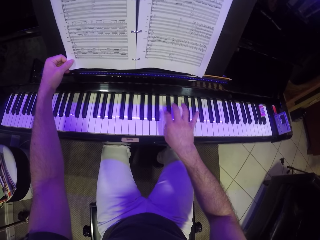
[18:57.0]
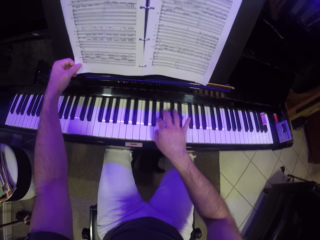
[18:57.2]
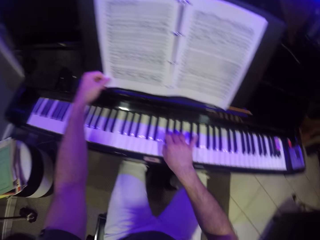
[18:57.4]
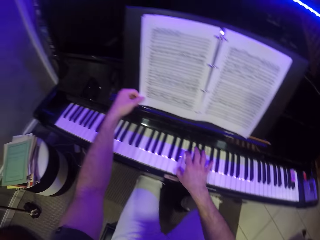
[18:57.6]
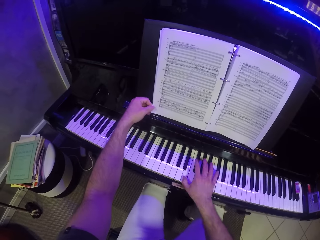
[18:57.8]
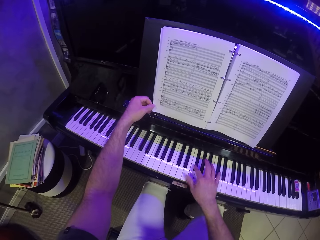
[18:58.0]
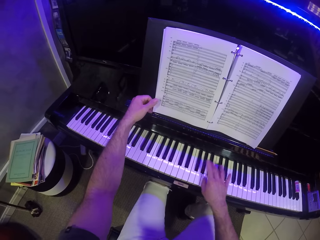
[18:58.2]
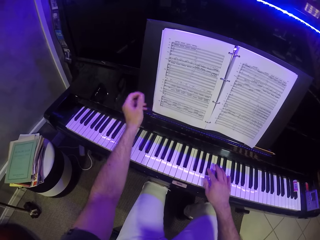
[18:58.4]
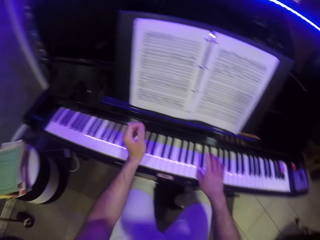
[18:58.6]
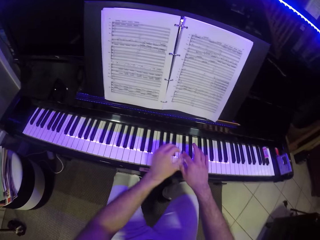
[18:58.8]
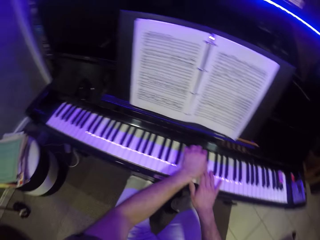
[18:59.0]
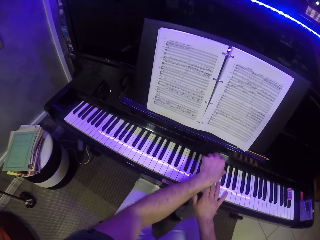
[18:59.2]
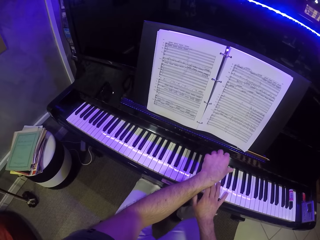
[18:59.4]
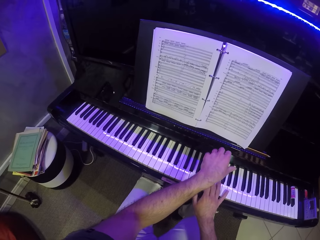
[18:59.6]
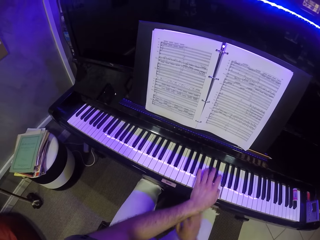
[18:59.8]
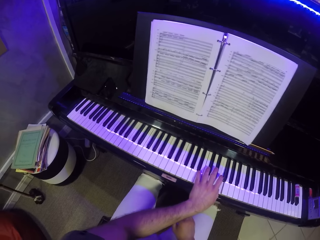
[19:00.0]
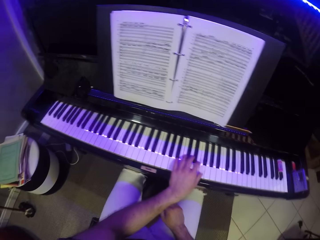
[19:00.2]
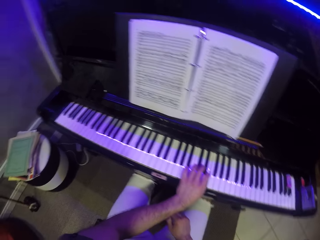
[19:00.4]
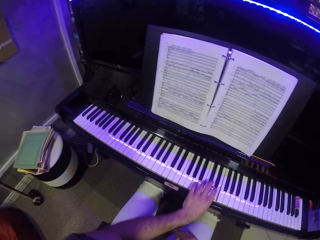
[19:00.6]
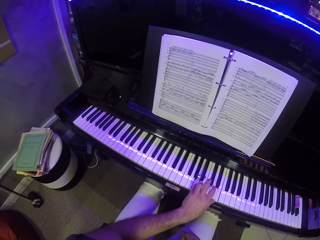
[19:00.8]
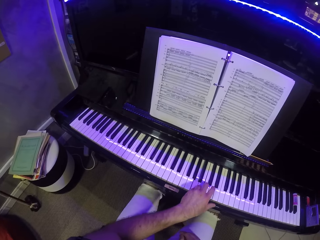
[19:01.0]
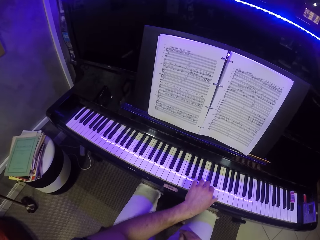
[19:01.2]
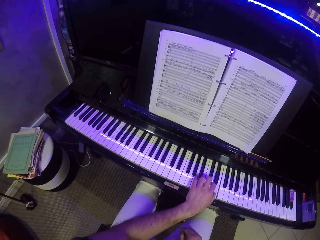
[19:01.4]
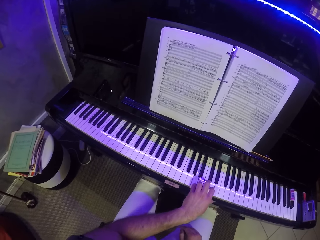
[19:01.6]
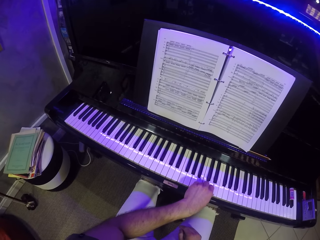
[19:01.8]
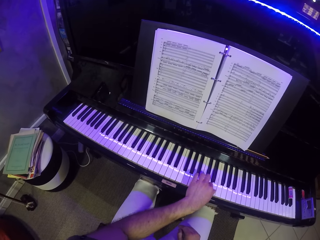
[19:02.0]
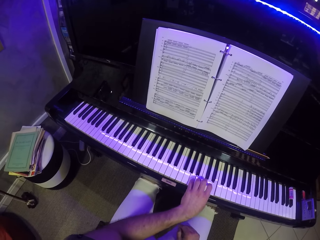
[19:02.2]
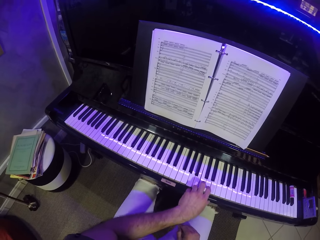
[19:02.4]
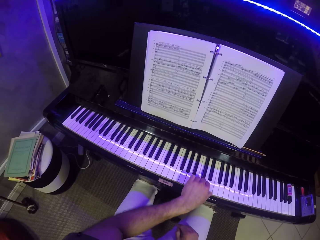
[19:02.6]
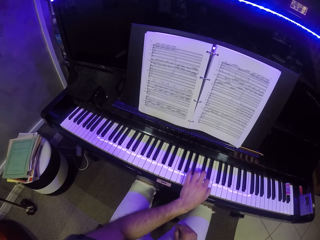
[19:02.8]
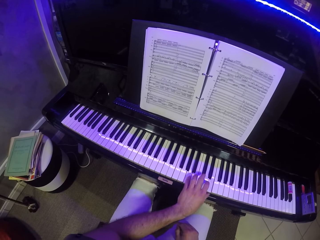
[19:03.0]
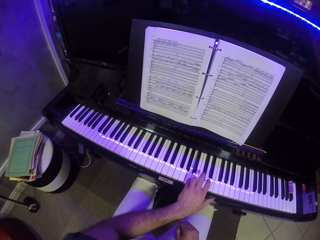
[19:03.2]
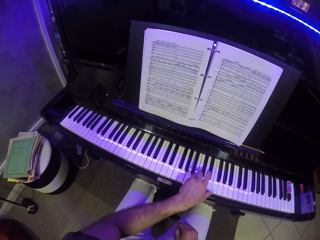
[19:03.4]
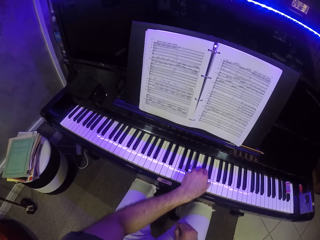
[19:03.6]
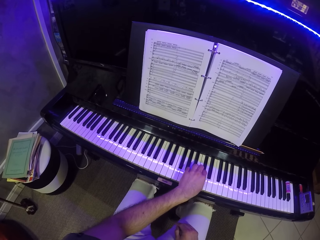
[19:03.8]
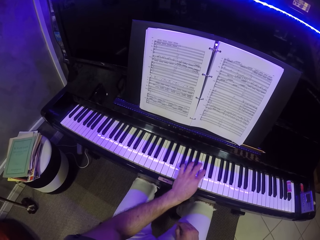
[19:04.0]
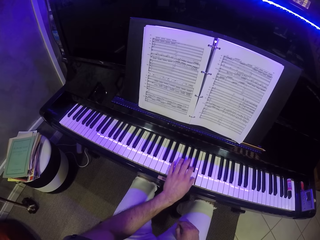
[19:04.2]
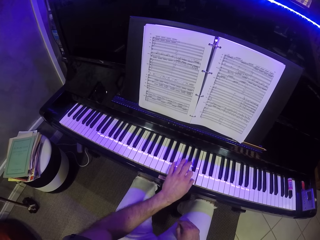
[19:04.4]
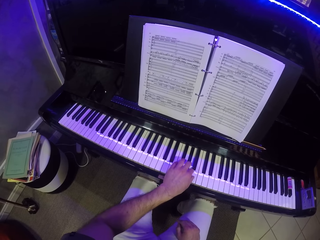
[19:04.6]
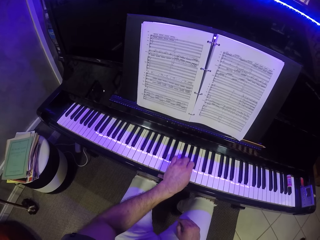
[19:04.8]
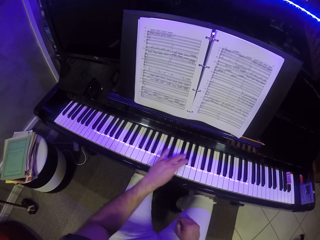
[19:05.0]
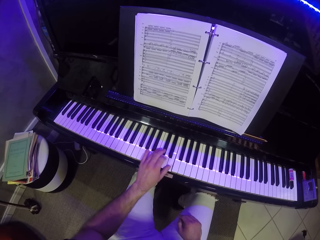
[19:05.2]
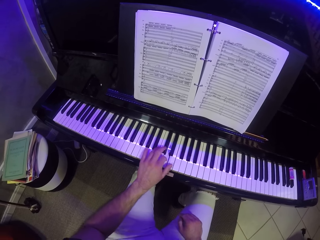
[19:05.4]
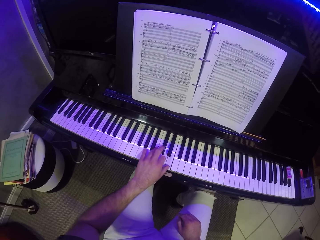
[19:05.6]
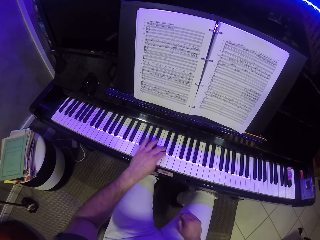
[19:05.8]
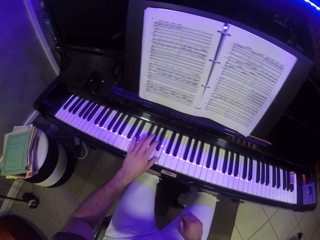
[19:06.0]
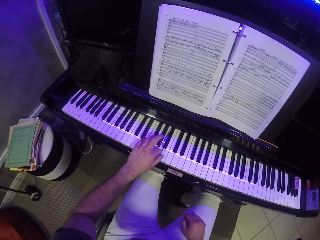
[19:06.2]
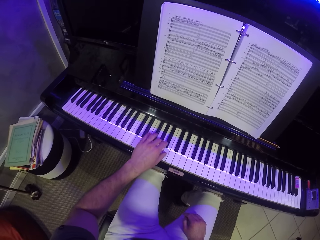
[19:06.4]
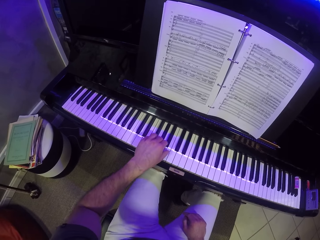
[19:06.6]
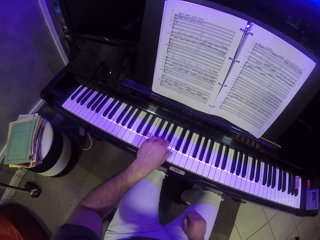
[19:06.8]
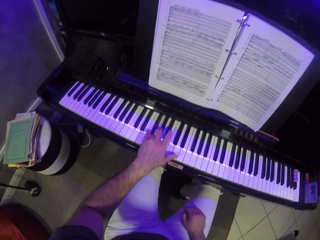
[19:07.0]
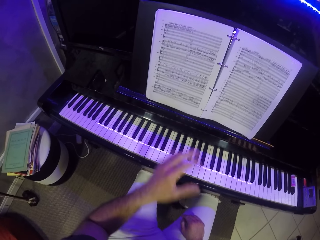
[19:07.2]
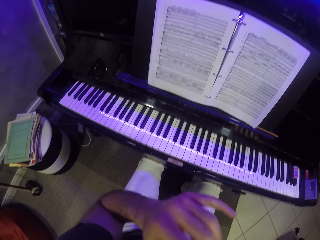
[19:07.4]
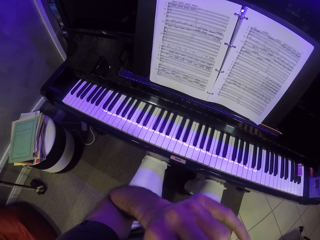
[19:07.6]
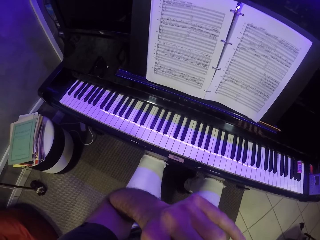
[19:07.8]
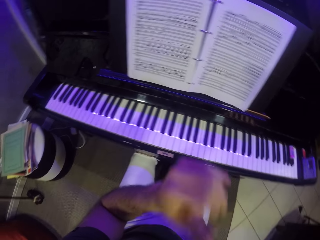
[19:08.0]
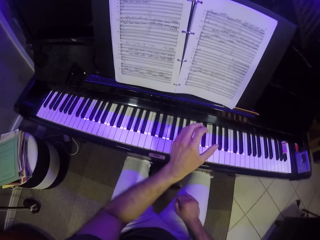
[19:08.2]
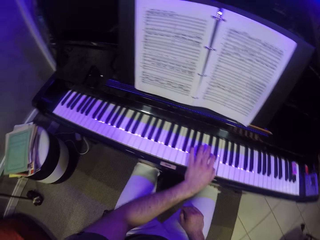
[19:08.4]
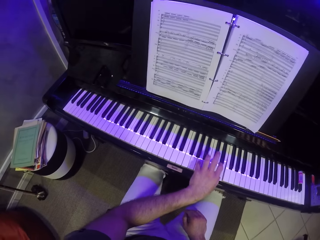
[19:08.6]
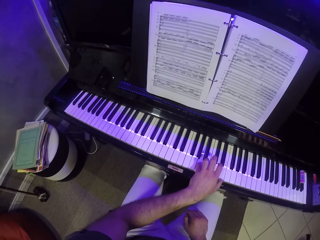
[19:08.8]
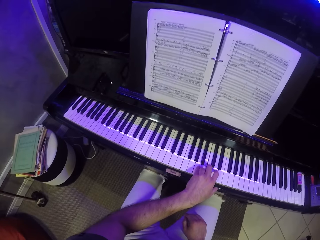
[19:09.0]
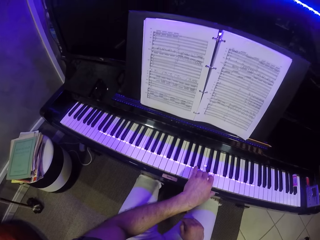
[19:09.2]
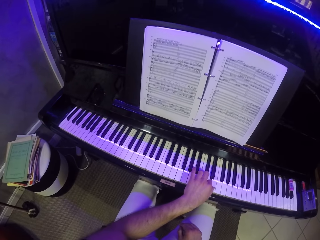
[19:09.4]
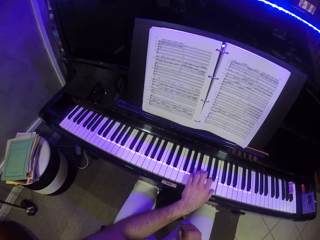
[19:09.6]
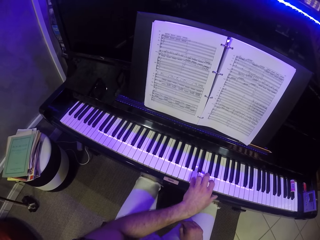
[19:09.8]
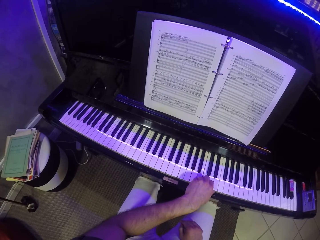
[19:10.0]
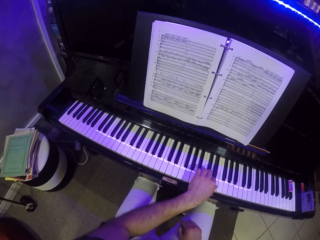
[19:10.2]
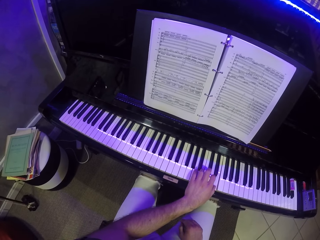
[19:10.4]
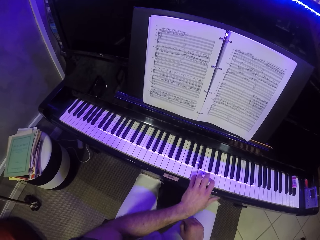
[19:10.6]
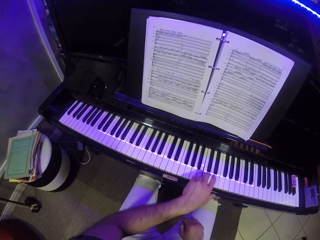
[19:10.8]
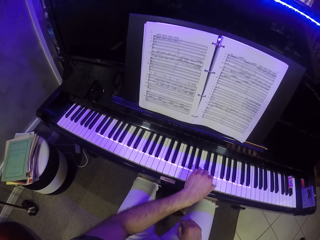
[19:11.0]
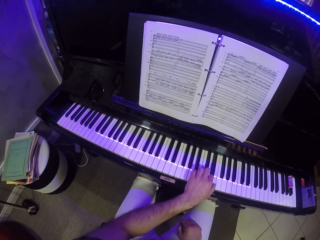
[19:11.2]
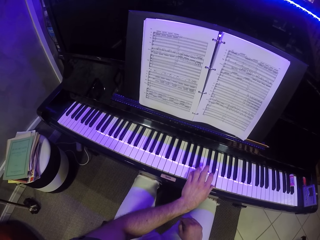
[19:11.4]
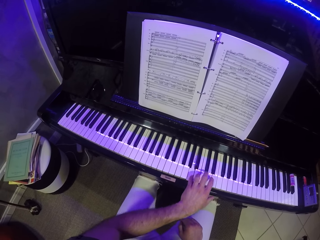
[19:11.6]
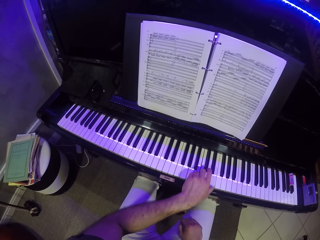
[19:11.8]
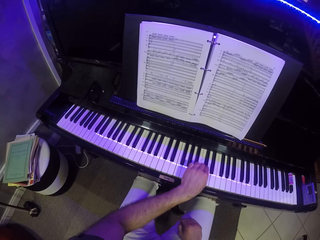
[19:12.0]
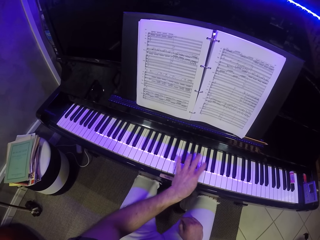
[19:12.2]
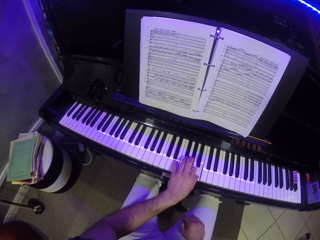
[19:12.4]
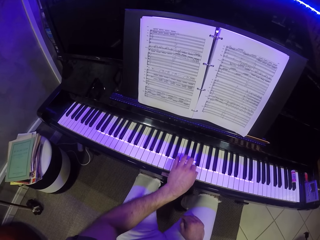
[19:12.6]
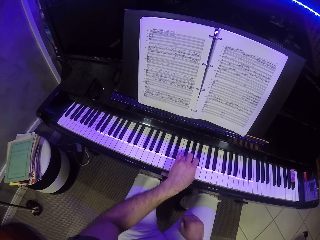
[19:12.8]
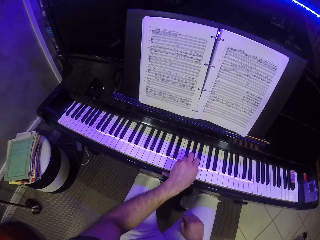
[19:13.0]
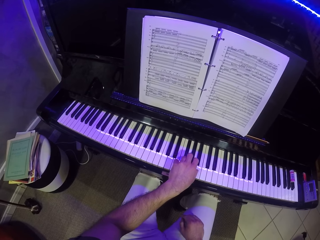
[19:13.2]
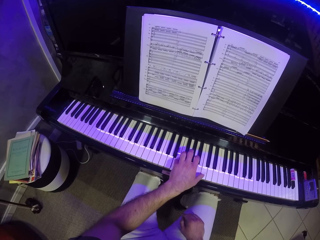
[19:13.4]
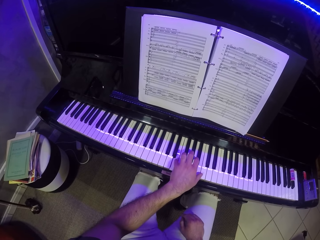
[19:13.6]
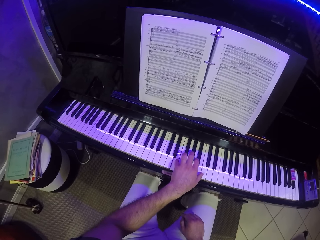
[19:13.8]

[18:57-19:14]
The camera wearer plays the piano with his left hand. He touches his face with his left hand. He plays the piano with his left hand.

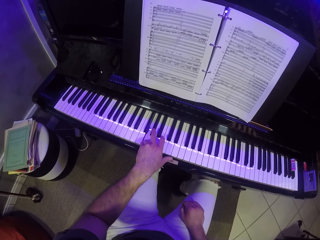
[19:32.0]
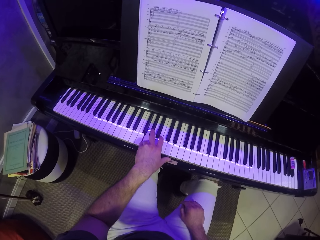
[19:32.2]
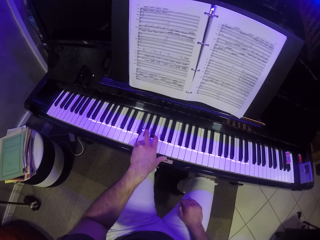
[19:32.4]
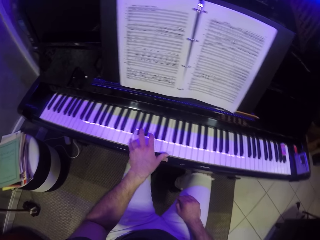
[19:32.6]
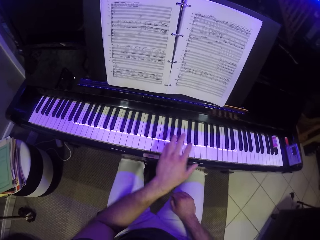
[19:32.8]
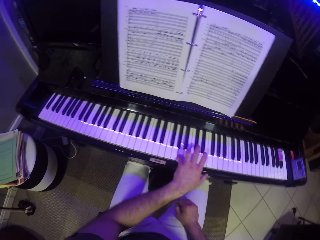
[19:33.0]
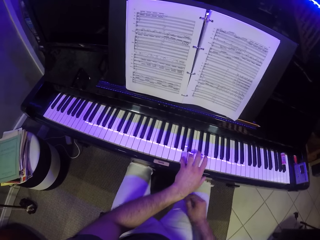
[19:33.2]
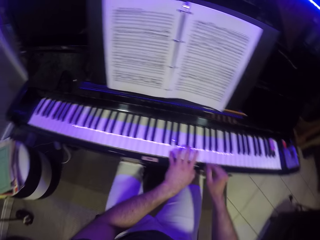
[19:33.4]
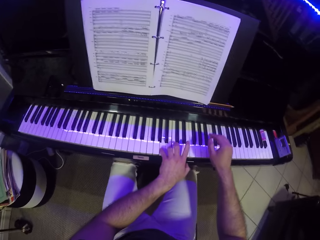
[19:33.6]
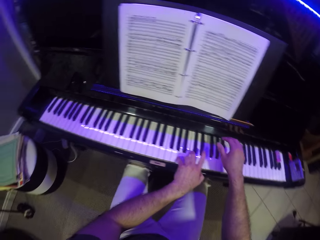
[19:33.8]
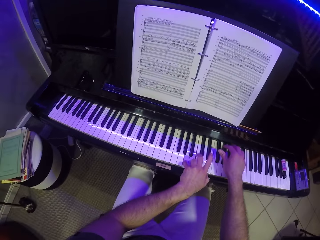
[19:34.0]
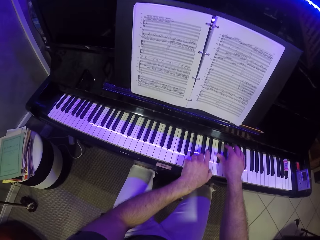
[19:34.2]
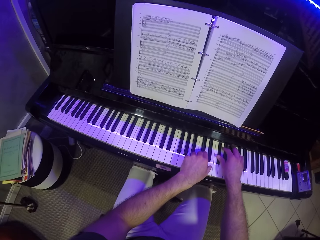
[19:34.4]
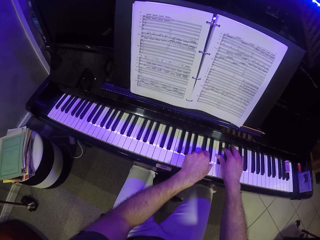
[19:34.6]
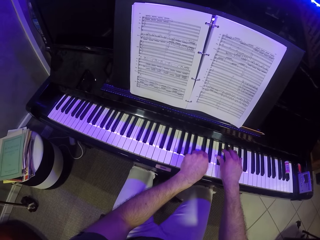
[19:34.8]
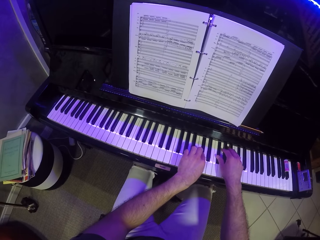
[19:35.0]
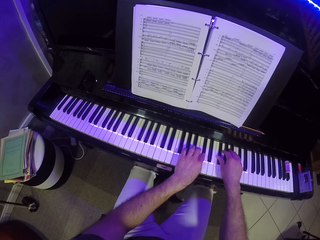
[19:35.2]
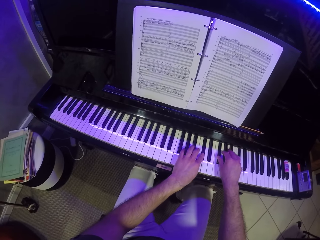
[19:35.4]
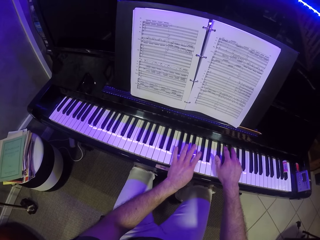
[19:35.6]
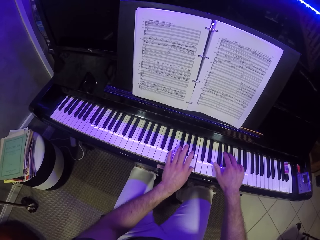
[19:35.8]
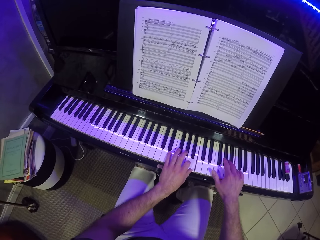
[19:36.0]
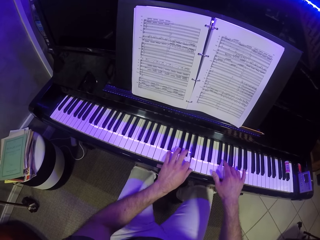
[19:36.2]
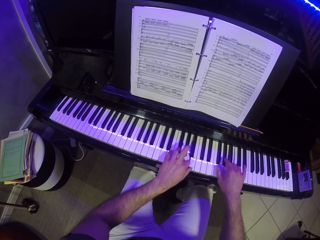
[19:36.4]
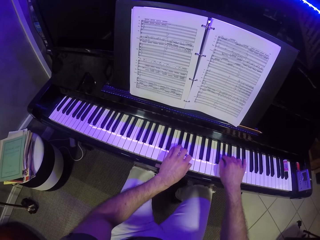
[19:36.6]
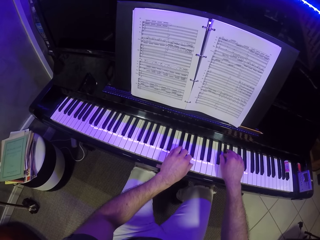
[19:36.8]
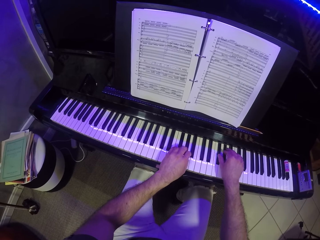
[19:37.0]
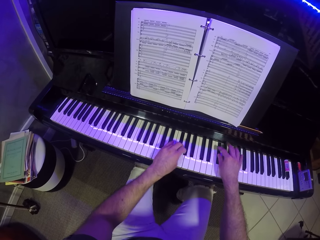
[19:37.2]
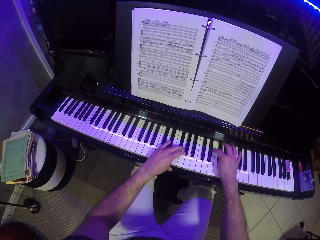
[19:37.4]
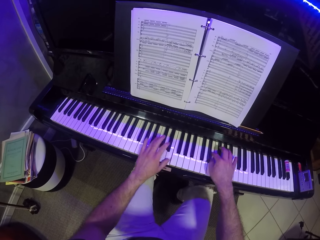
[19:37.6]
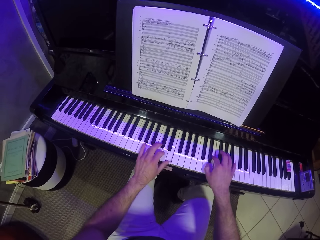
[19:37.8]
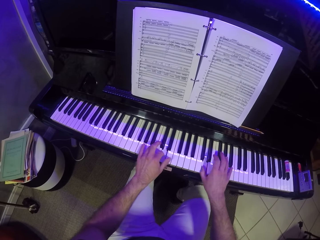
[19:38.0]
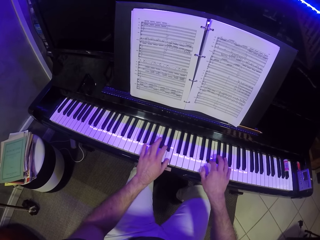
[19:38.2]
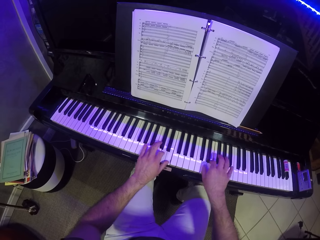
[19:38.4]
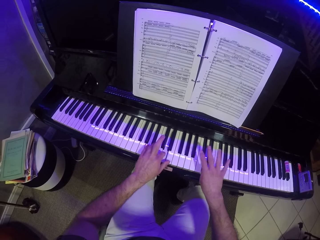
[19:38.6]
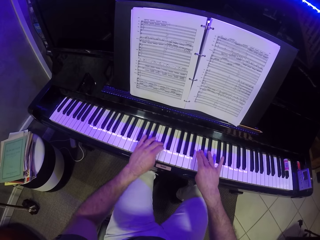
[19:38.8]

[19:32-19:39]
The camera wearer plays the piano with both hands.
